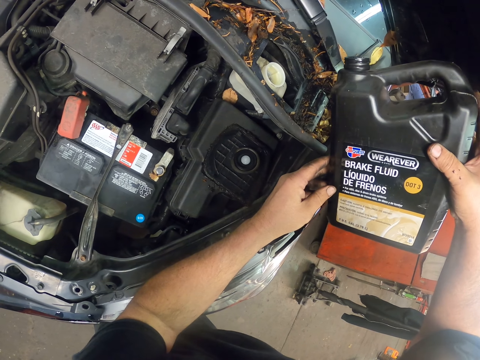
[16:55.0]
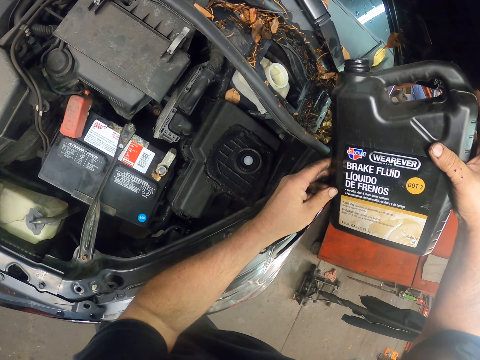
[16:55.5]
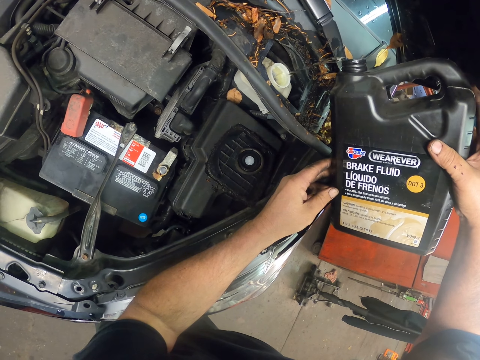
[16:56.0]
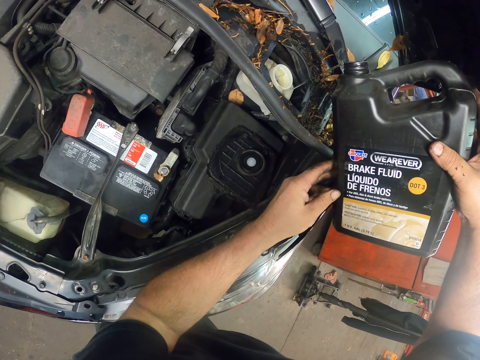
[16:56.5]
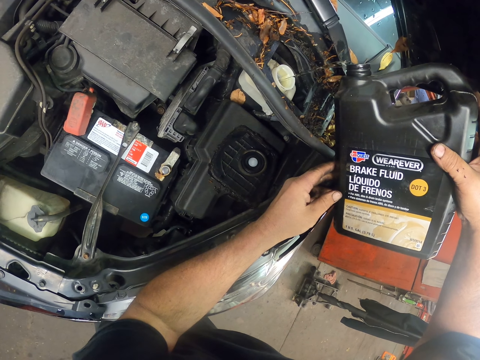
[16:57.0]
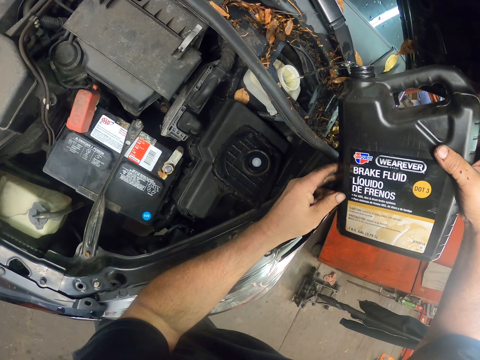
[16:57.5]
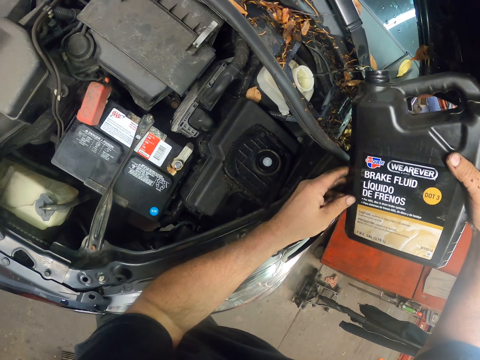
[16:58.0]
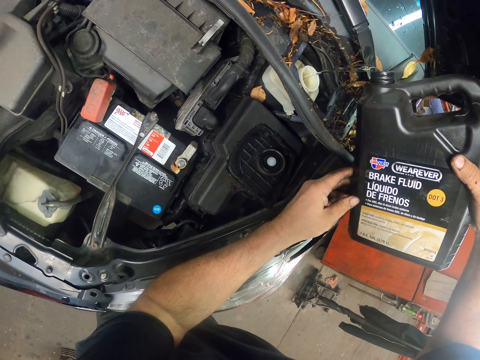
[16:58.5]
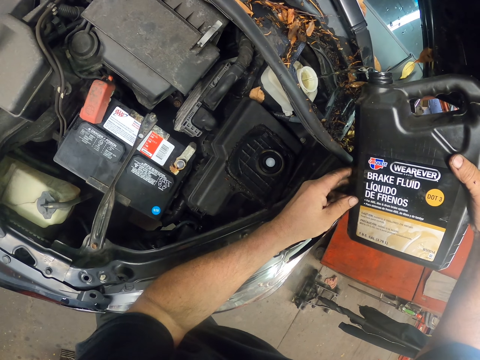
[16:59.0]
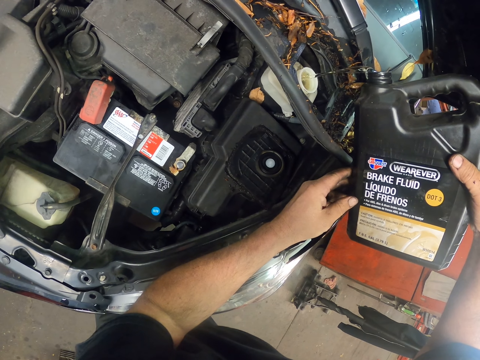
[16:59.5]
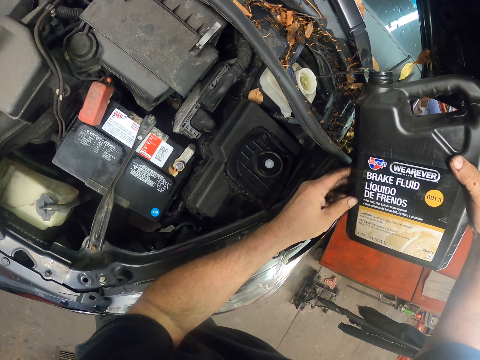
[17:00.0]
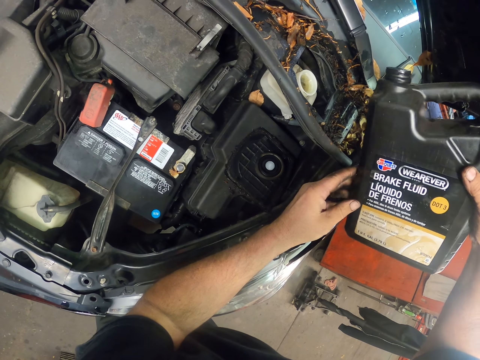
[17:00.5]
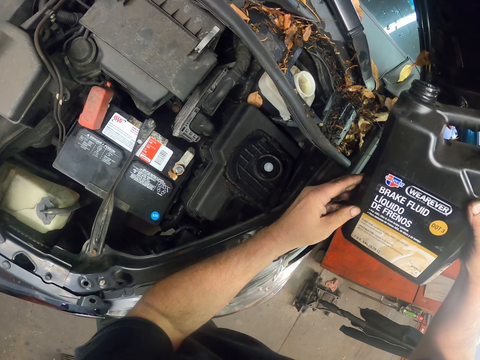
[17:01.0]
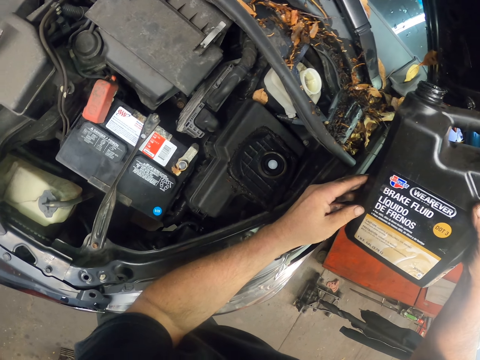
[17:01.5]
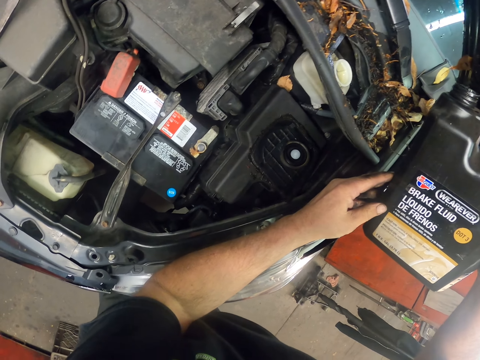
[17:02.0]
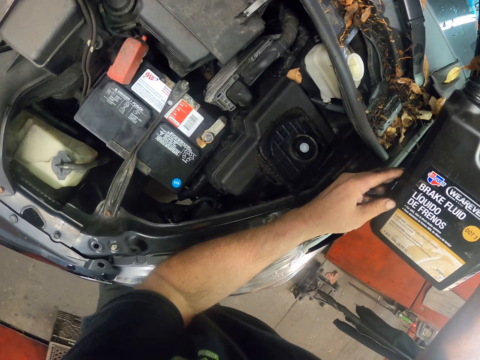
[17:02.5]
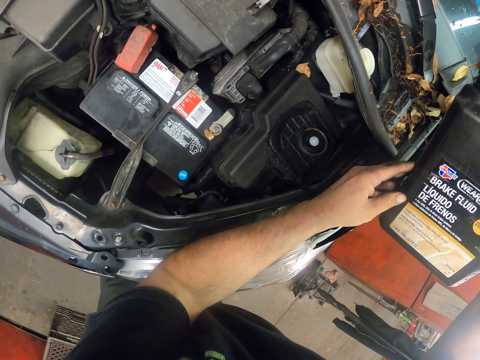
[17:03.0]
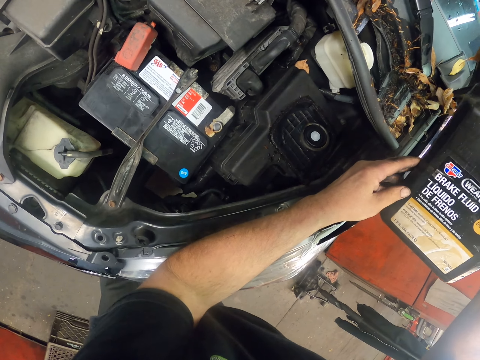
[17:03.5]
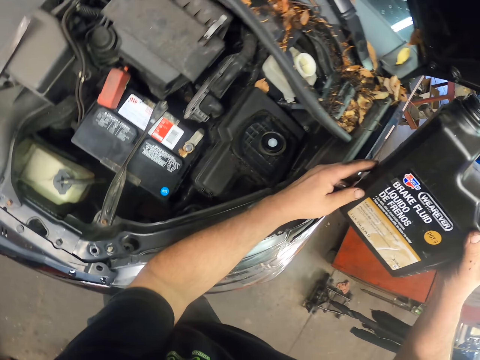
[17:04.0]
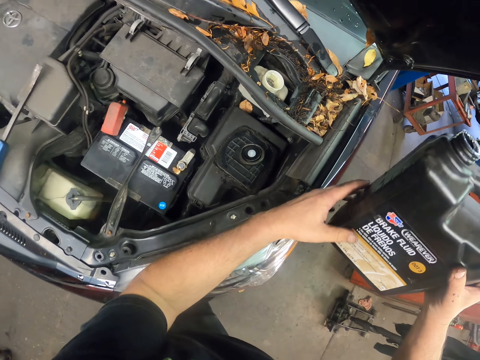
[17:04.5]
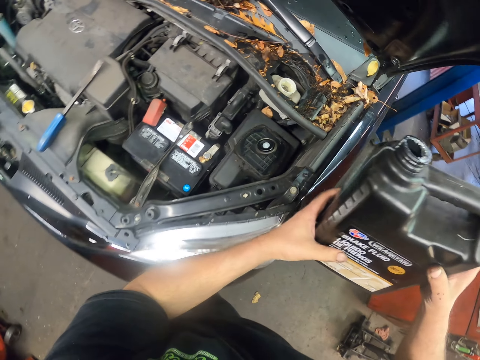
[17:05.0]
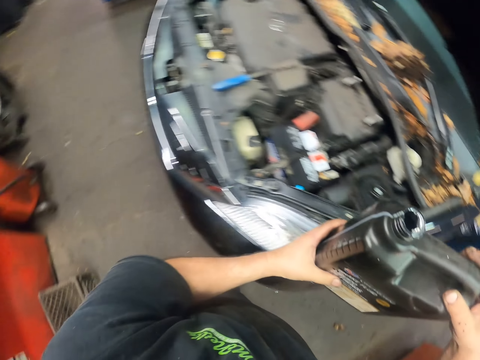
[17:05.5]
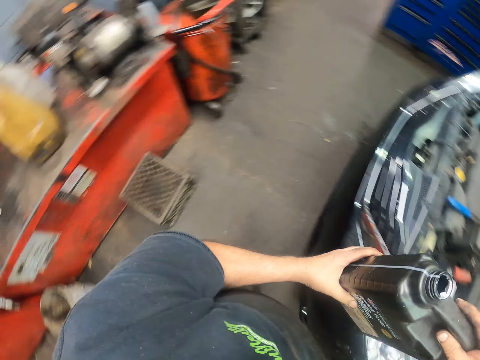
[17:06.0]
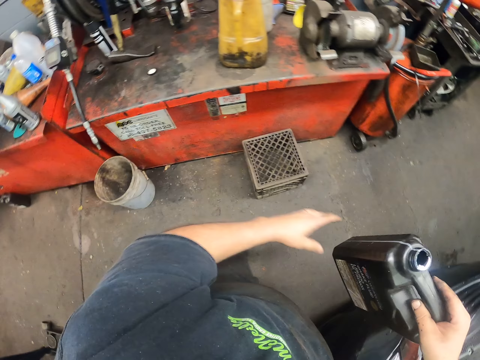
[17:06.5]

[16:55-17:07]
The camera wearer pours brake fluid in the tank. They hold the brake fluid can. They turn around.

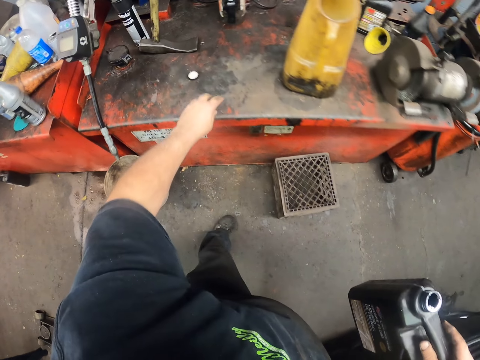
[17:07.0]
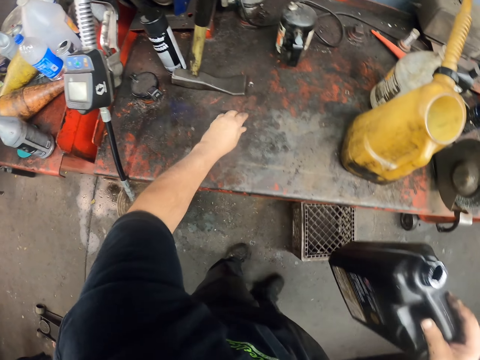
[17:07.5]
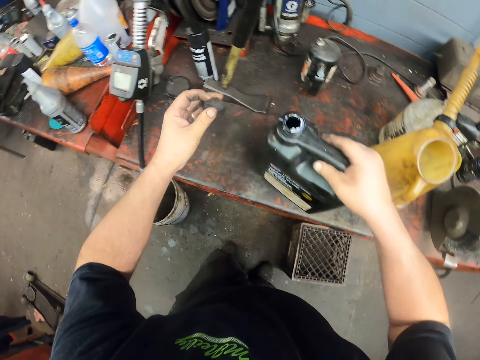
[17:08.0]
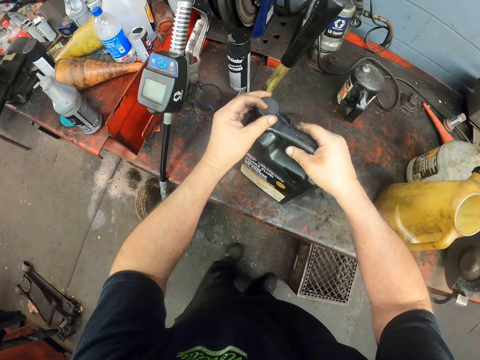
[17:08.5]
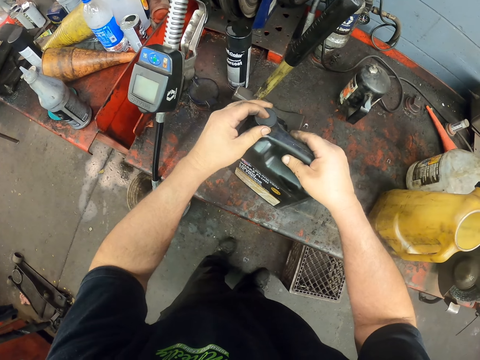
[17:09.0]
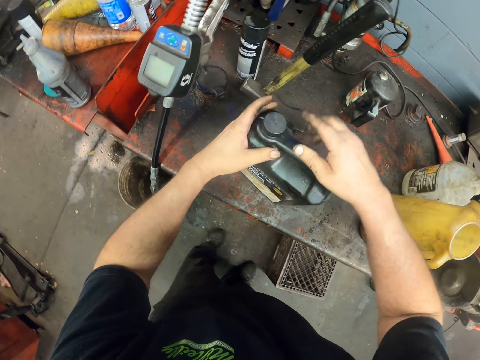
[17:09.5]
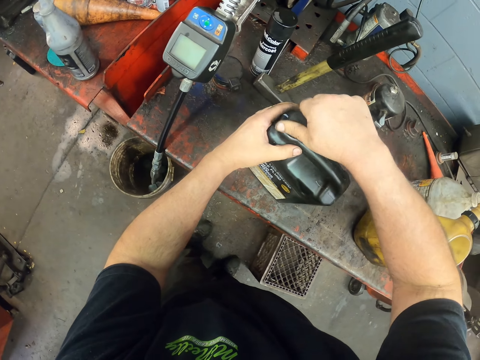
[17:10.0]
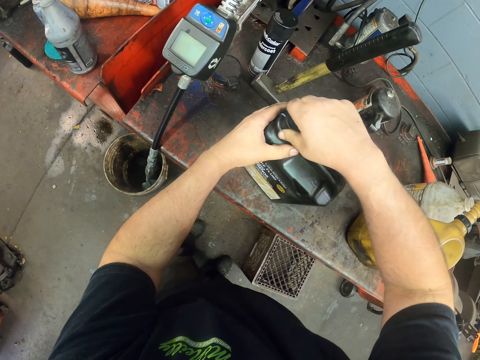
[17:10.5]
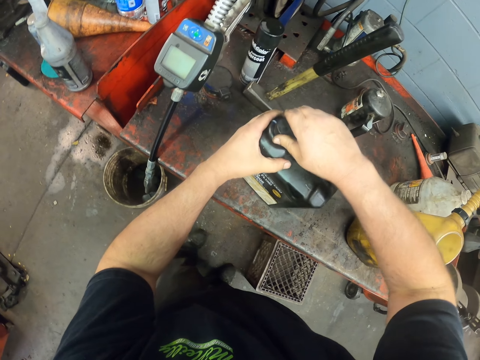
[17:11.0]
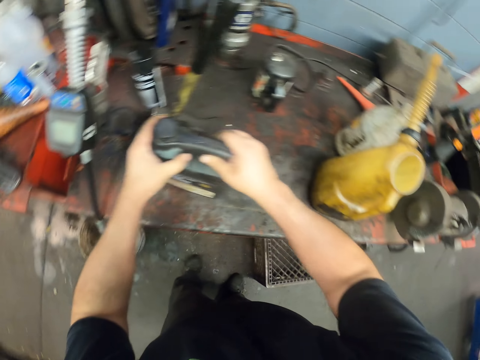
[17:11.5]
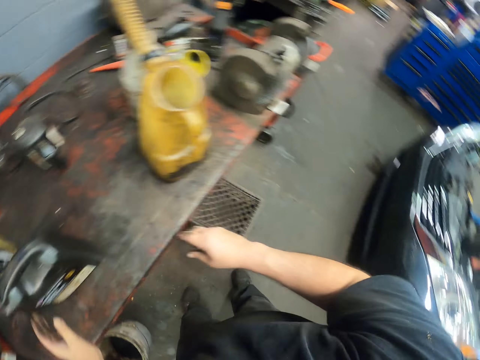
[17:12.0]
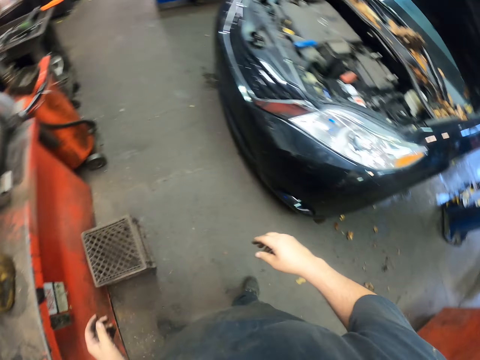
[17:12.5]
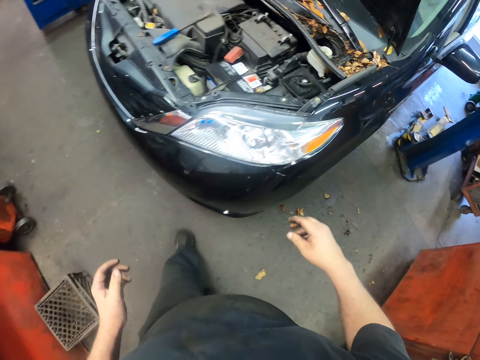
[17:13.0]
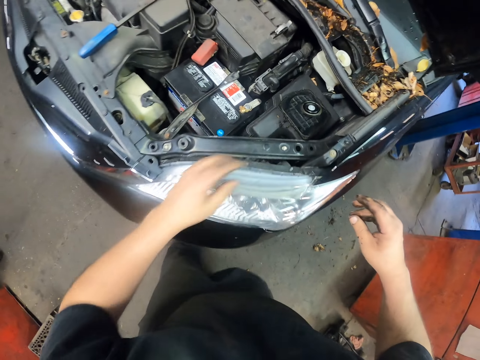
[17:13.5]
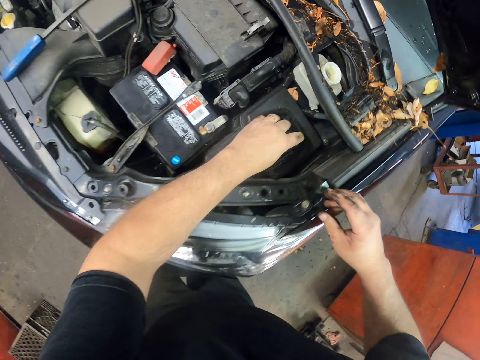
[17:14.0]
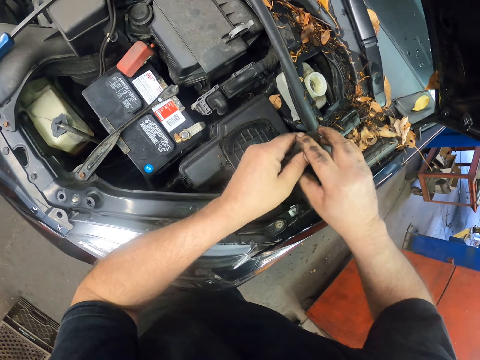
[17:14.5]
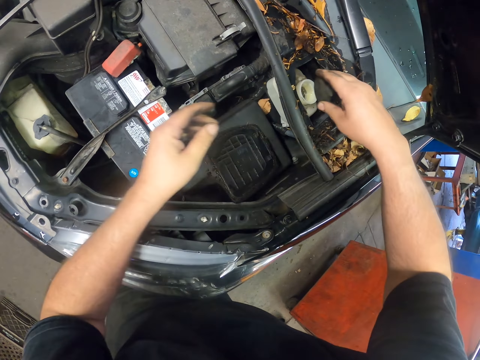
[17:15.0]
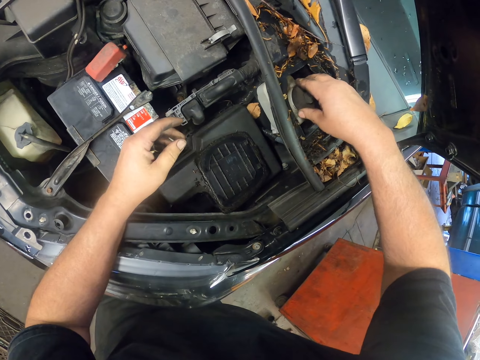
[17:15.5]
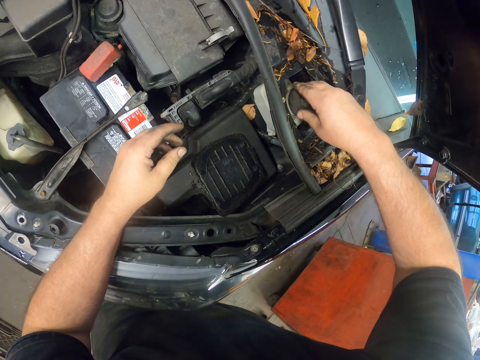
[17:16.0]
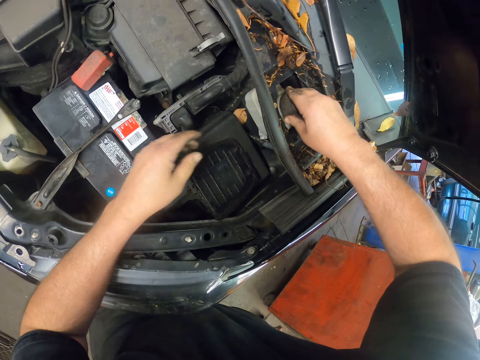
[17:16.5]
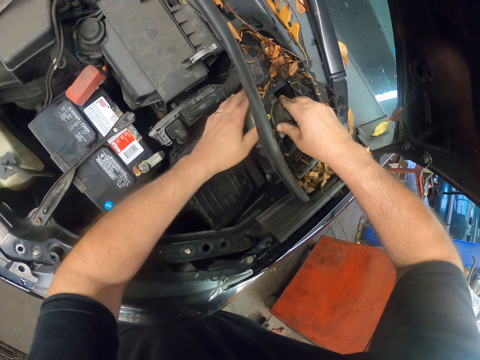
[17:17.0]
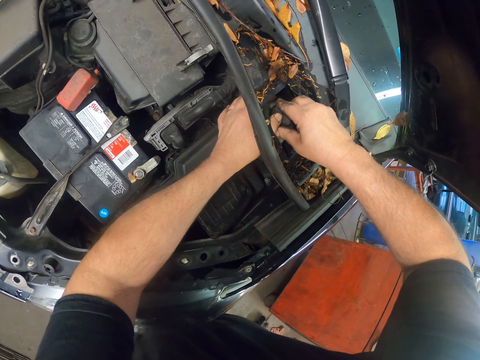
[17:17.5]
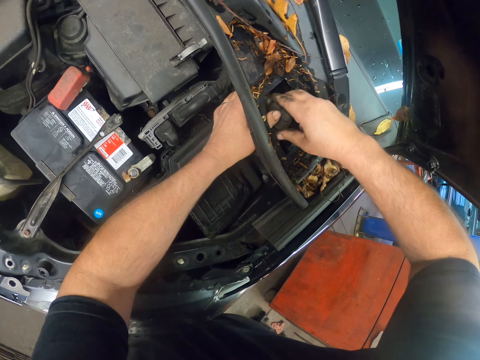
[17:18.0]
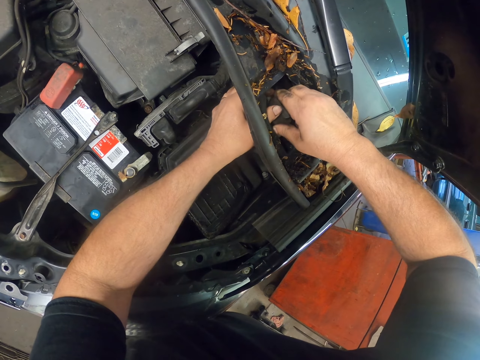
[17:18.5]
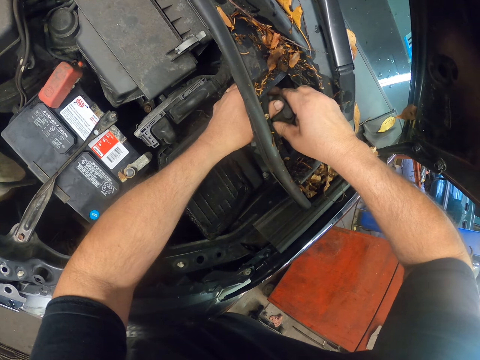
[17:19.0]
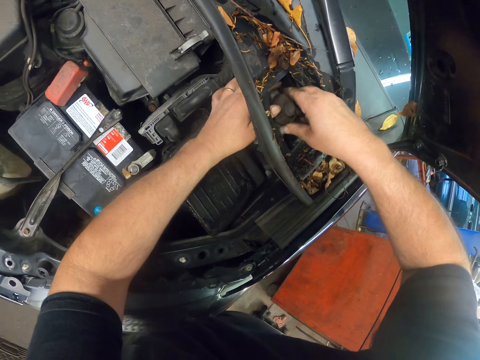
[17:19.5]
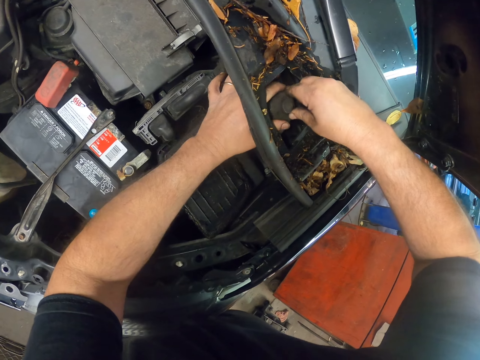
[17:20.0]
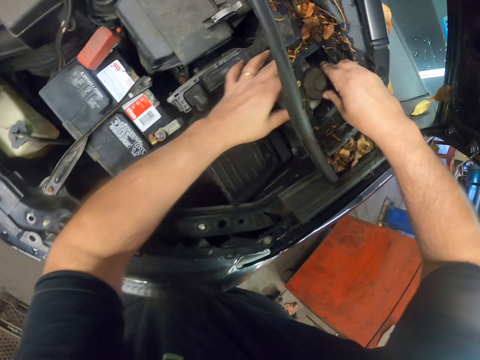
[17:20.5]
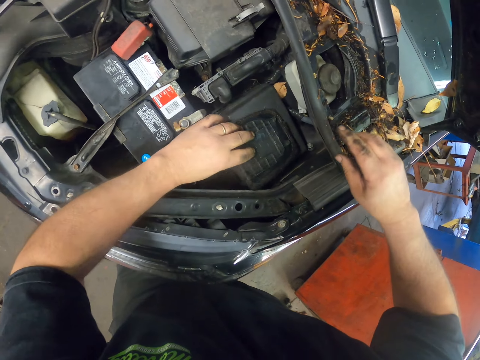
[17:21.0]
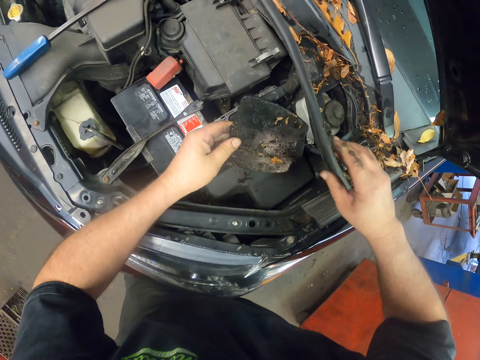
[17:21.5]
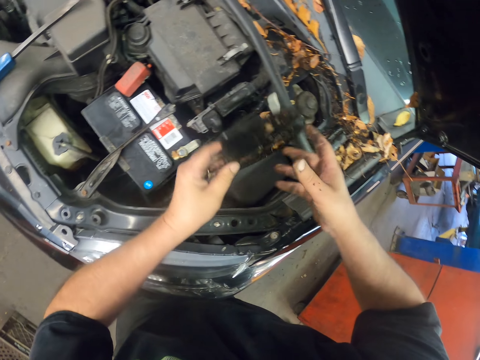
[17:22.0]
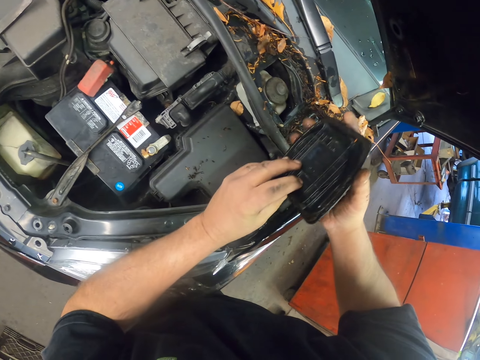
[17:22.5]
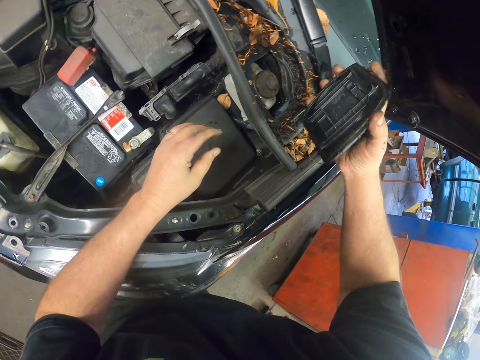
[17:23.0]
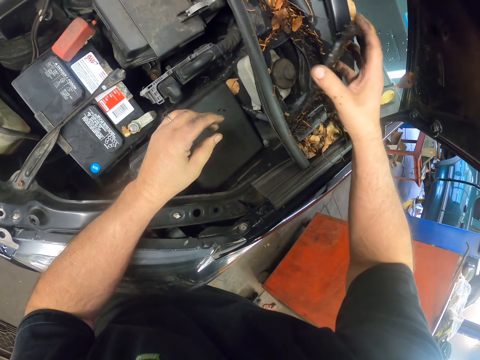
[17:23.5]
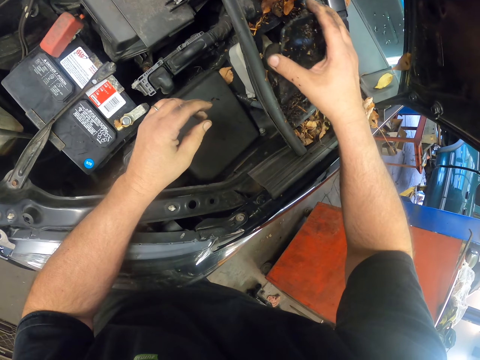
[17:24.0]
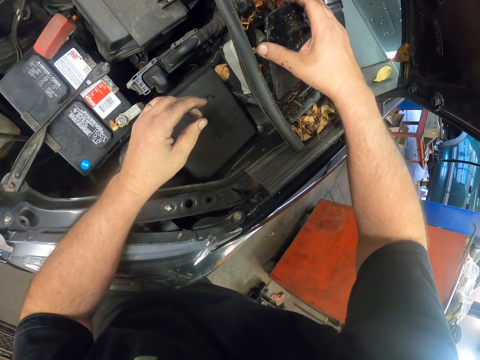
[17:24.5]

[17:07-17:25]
The camera wearer picks up a lid. They close the brake fluid can. They turn around. They pick up a tank lid. They close the tank. They pick up a tank top.
